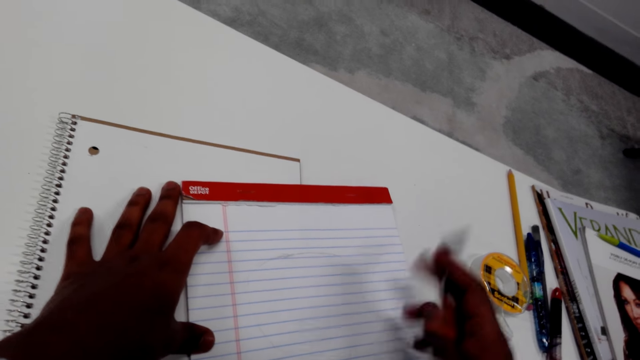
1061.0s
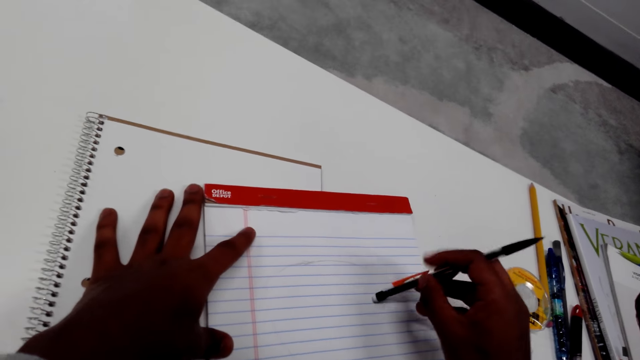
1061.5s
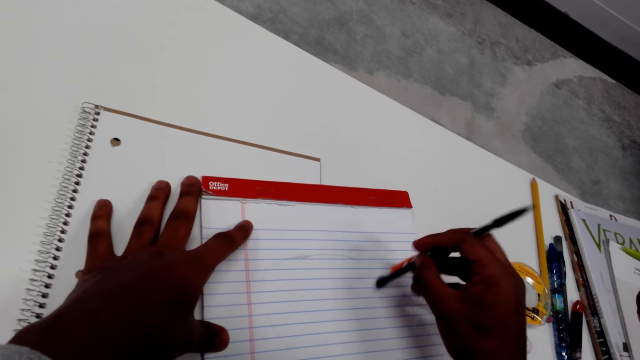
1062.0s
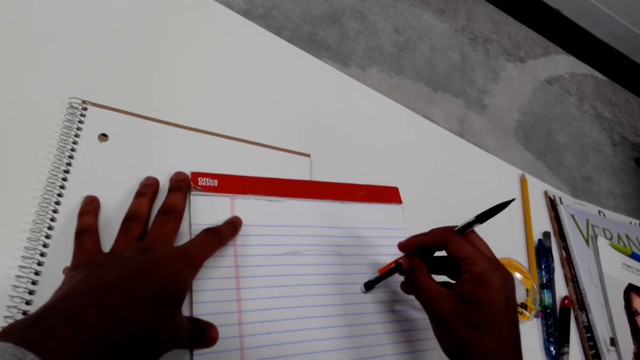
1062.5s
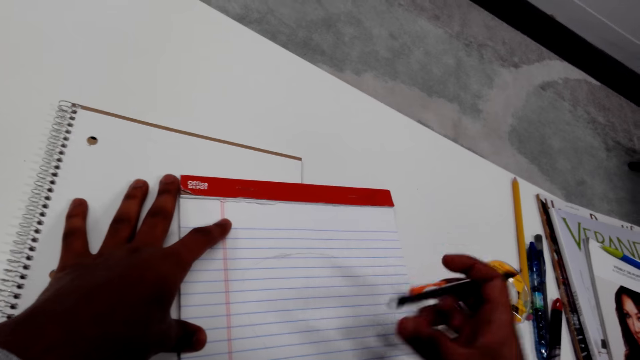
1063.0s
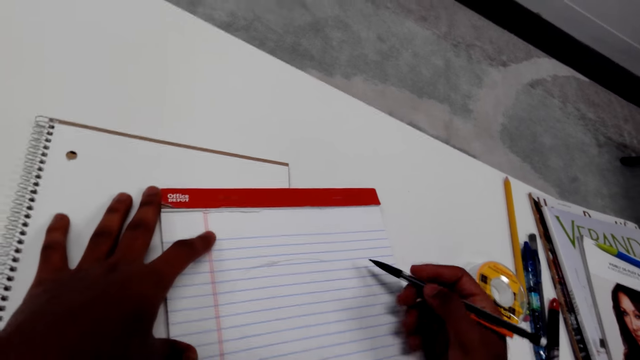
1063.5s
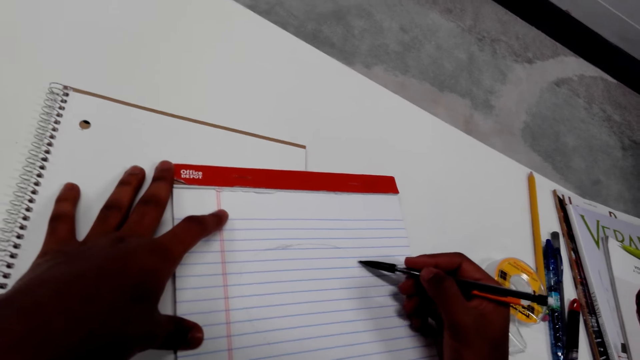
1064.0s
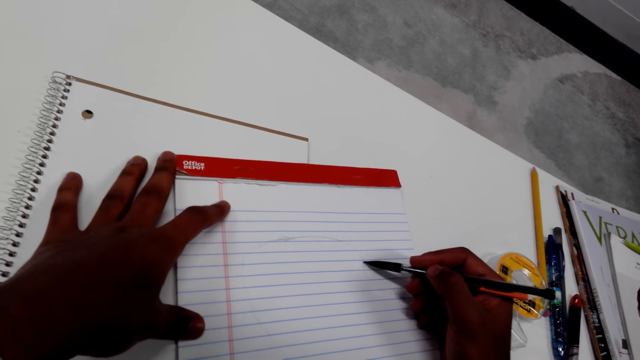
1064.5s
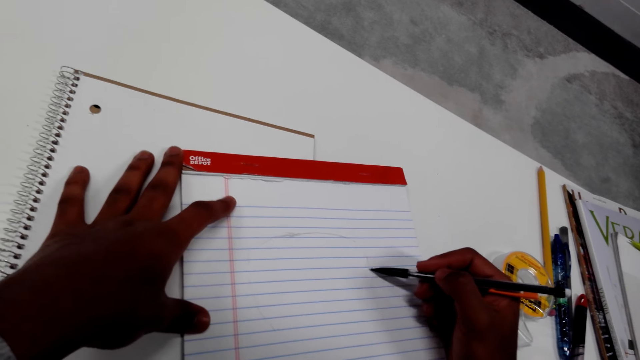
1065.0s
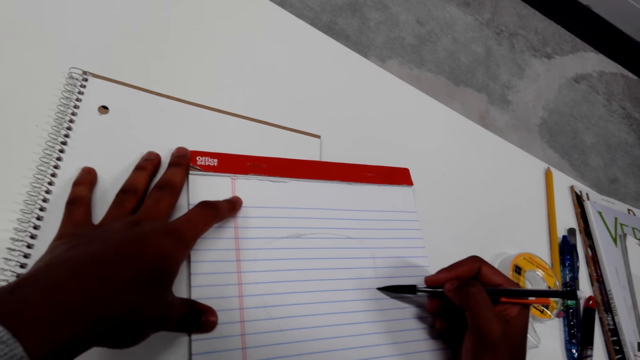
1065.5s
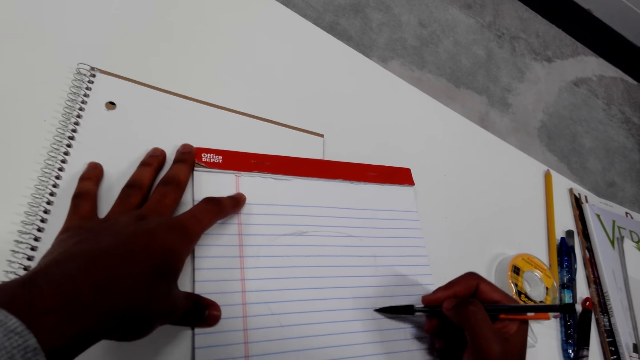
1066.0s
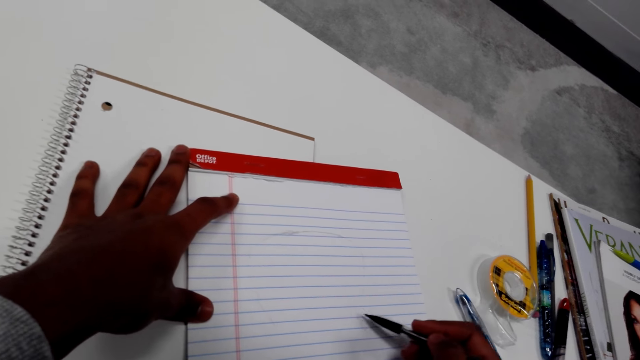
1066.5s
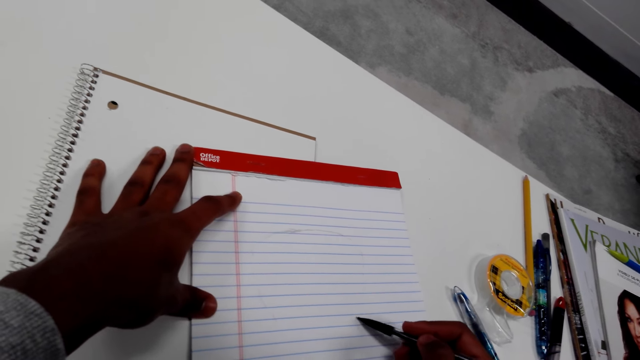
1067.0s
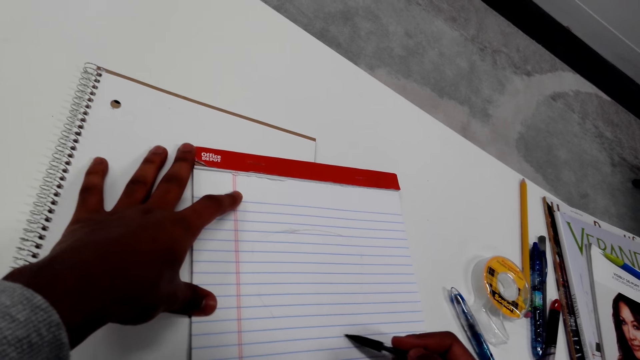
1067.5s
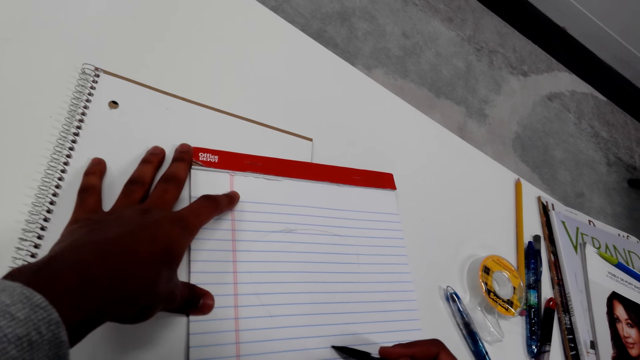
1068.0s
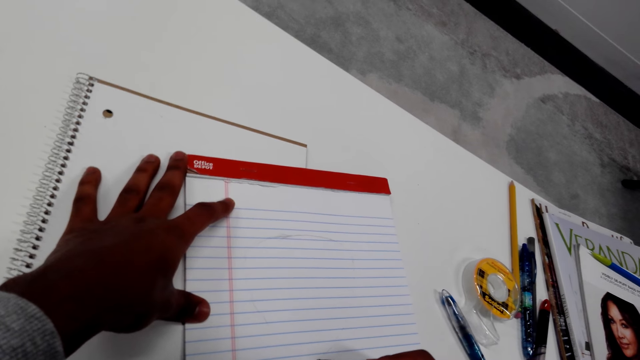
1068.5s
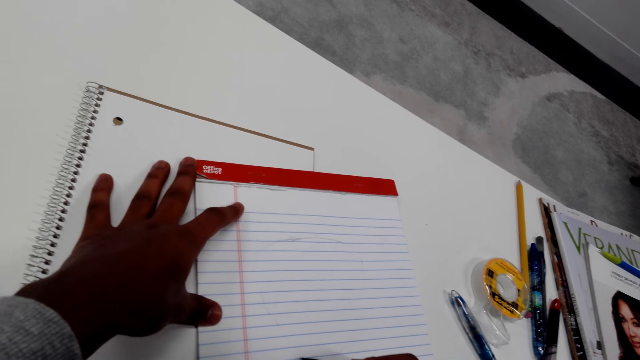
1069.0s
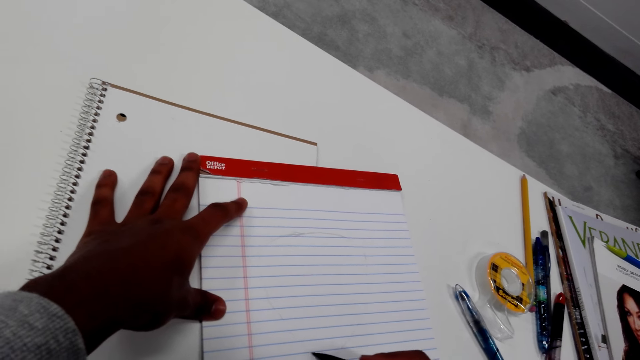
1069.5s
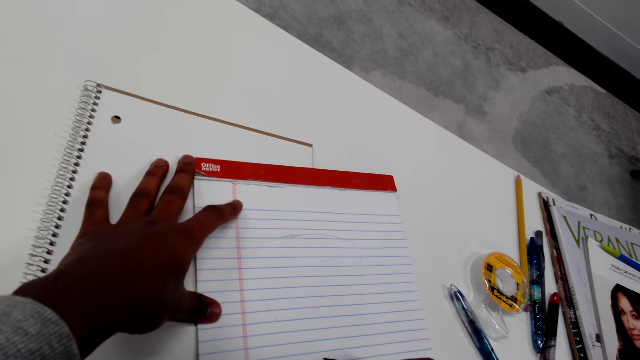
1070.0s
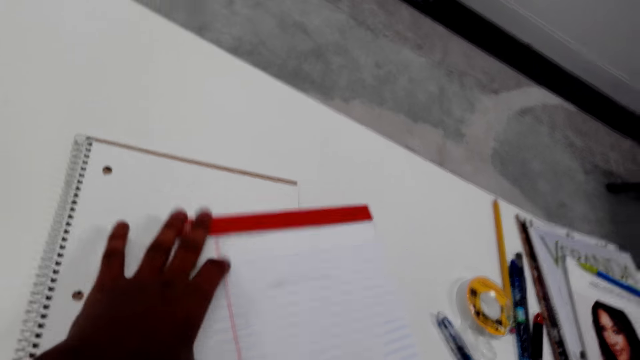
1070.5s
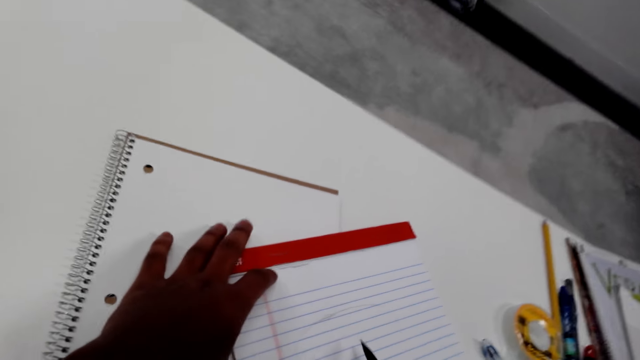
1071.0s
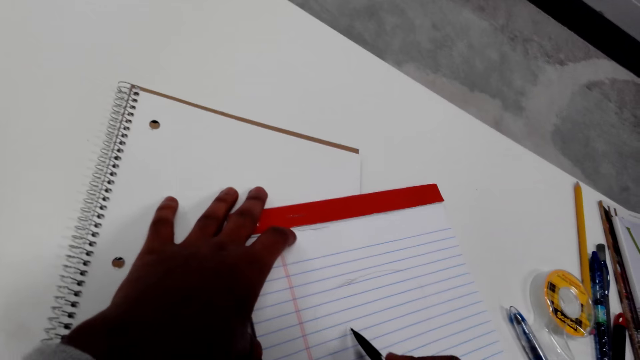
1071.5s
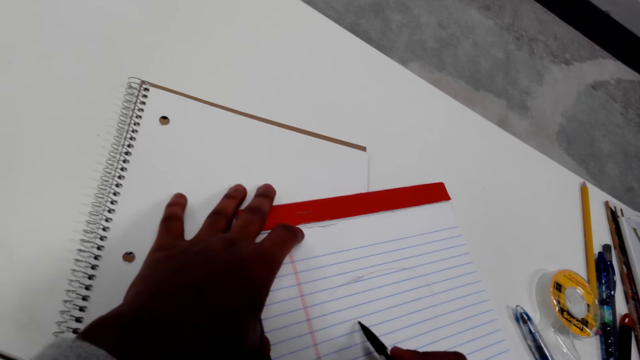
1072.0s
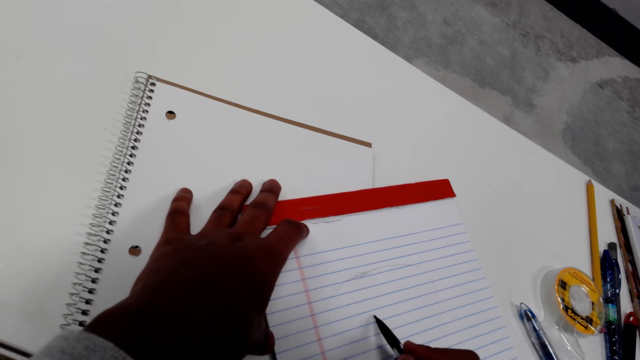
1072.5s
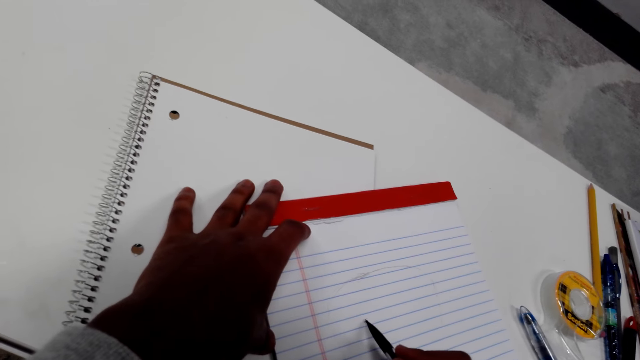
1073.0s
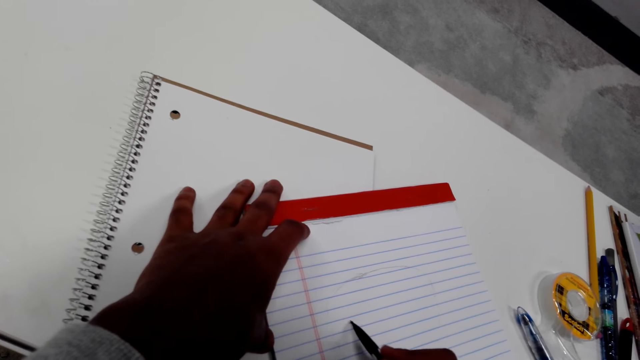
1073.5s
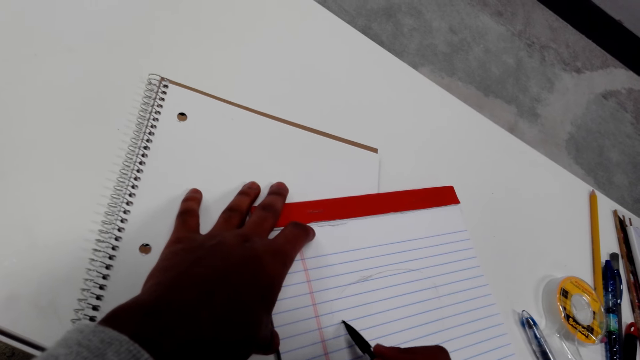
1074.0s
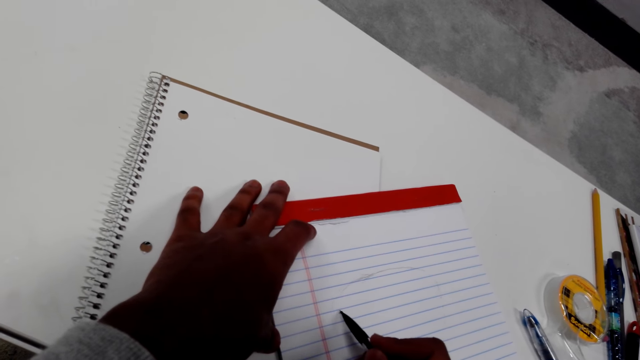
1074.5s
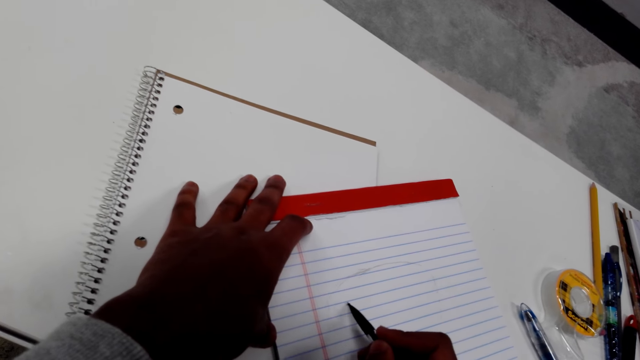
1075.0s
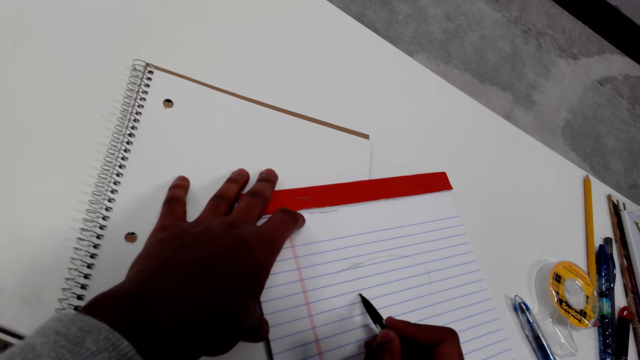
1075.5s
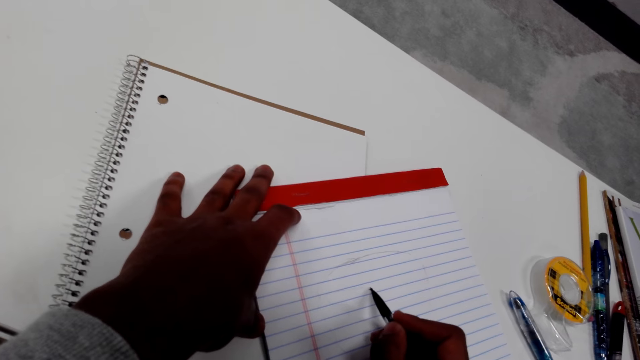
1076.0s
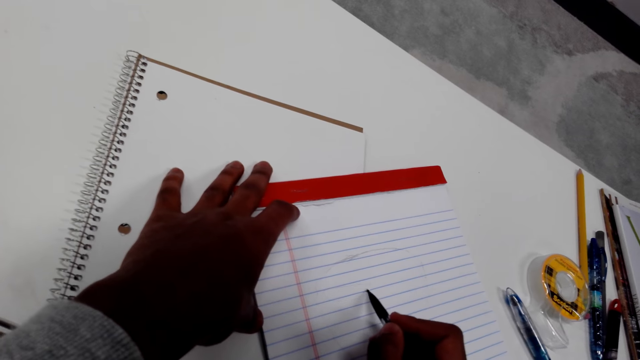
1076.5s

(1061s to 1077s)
The camera wearer turns the pencil. They erase the drawing. They turn the pencil. They draw on the paper. They move the notepaper. They draw on the notepaper.

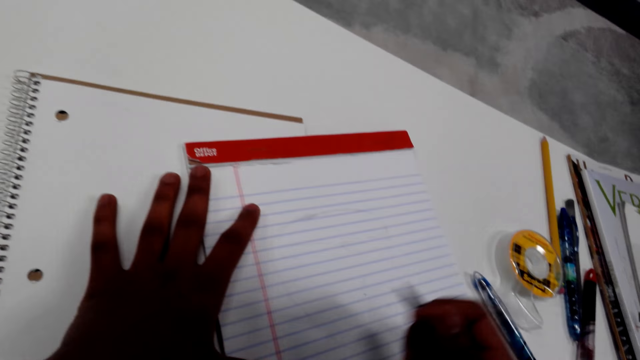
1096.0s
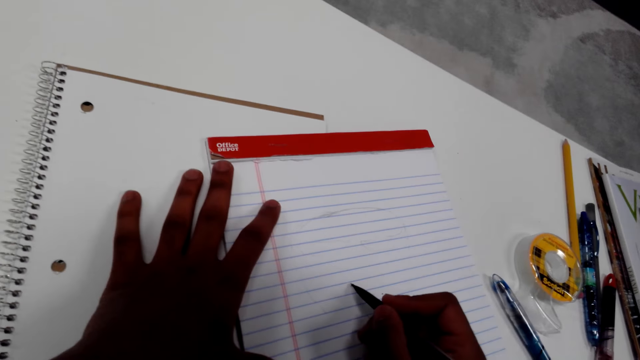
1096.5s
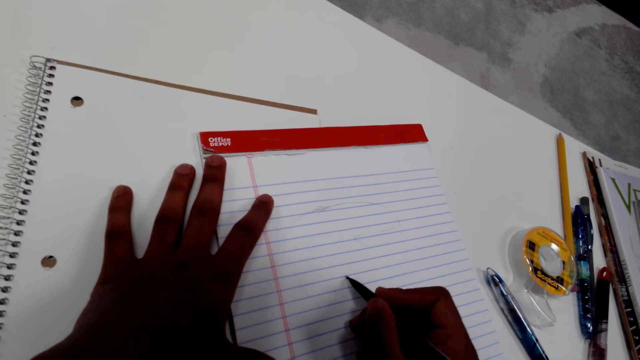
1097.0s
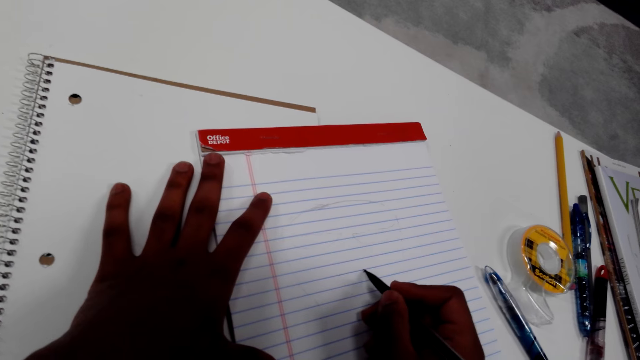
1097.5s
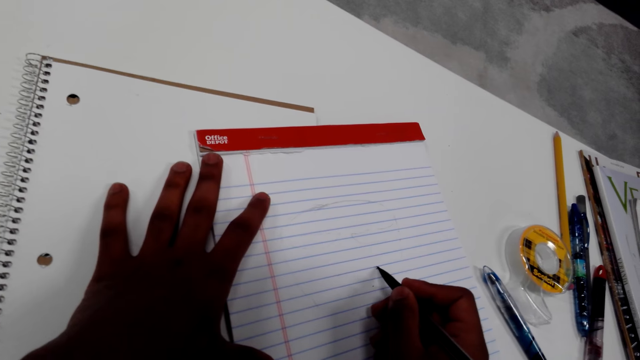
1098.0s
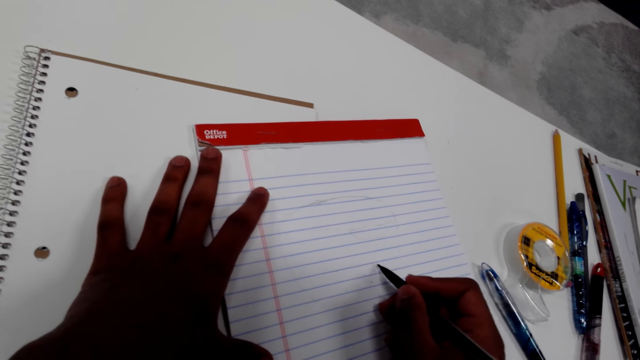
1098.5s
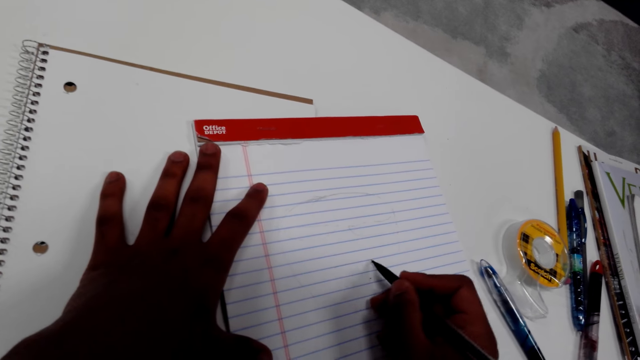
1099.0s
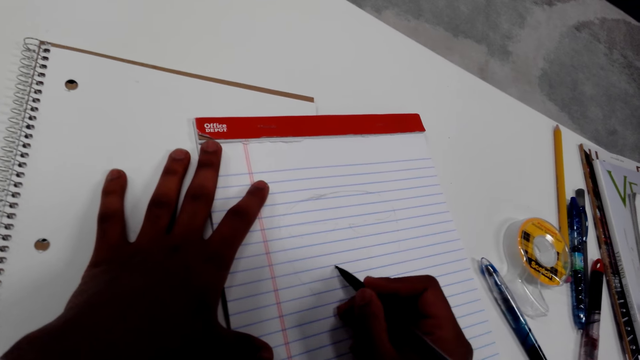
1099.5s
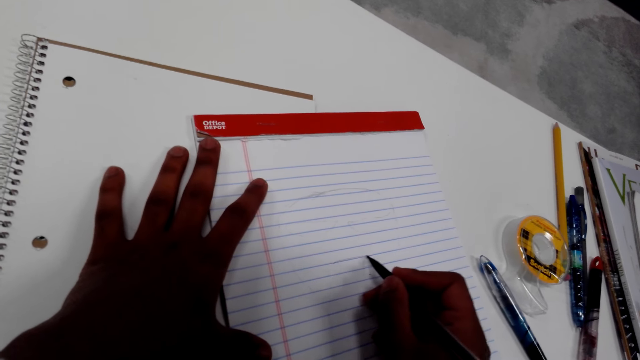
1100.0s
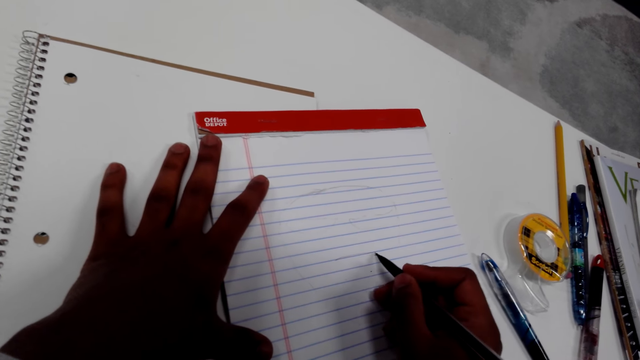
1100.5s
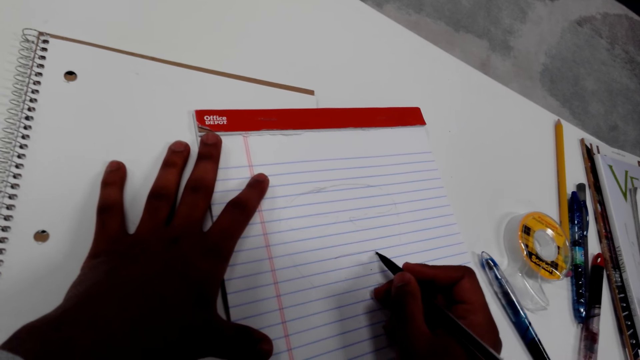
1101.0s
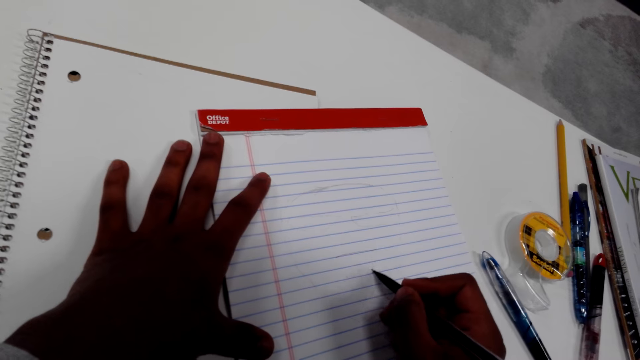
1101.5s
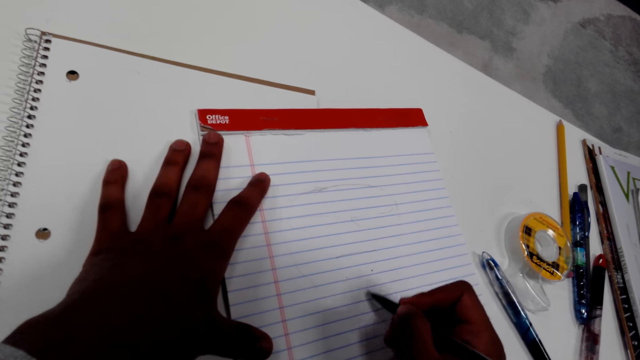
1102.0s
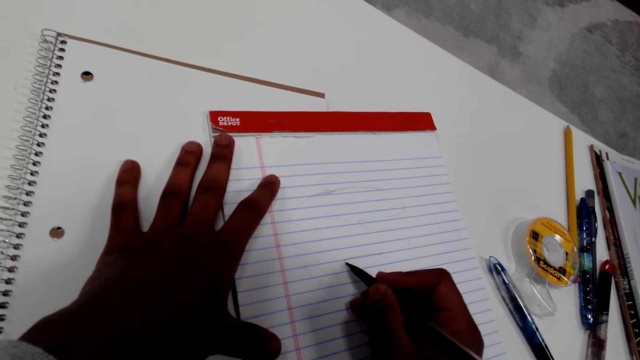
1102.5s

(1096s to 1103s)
The camera wearer draws on the paper.
